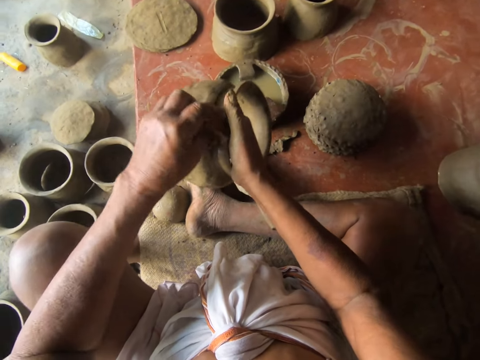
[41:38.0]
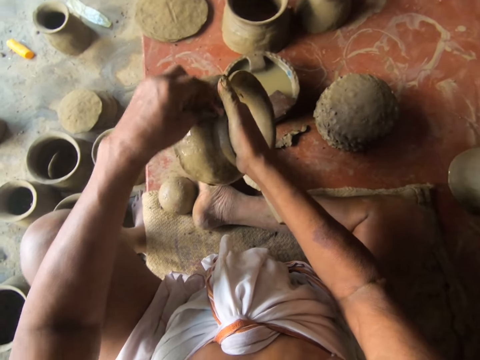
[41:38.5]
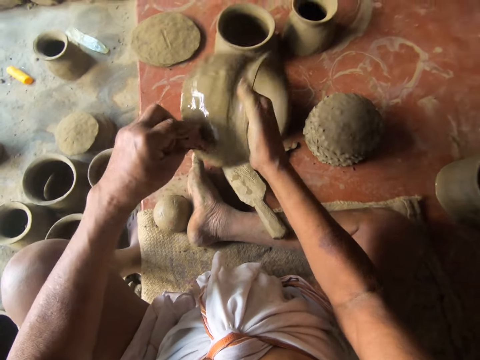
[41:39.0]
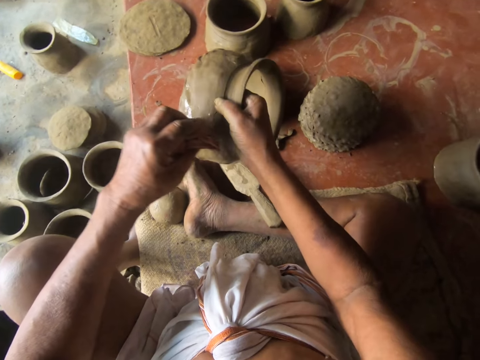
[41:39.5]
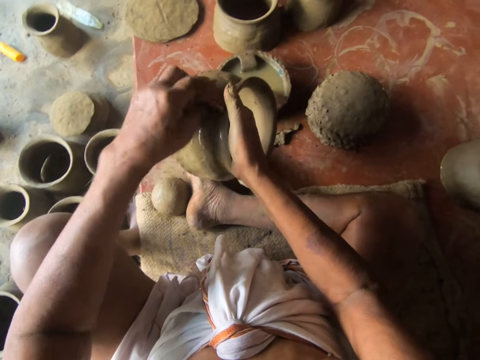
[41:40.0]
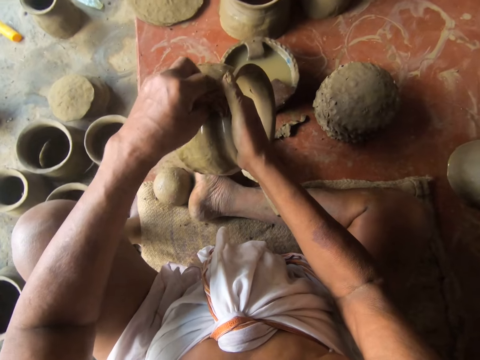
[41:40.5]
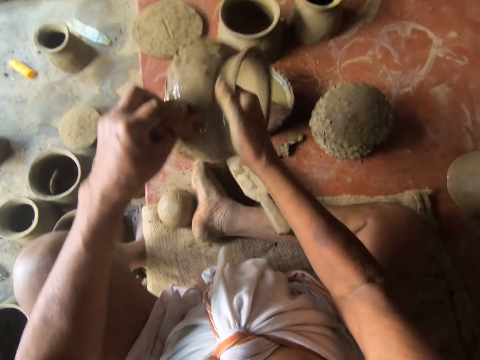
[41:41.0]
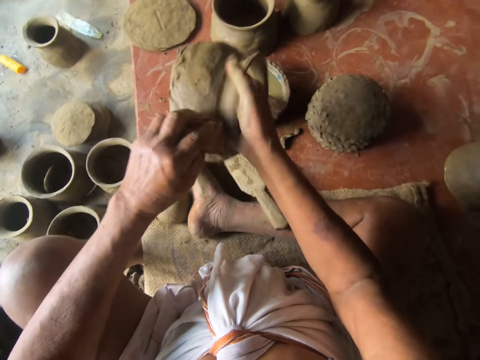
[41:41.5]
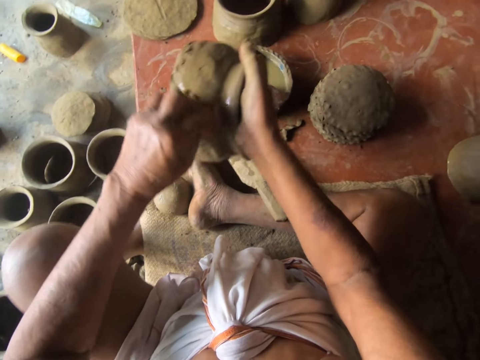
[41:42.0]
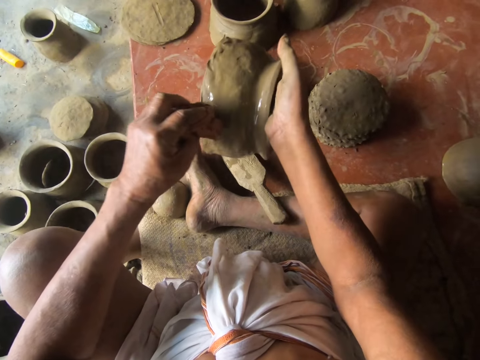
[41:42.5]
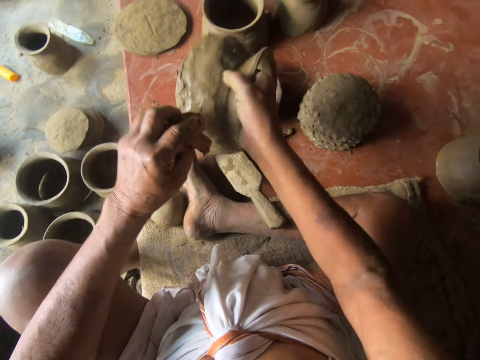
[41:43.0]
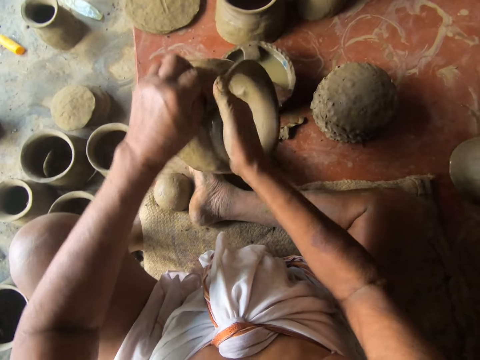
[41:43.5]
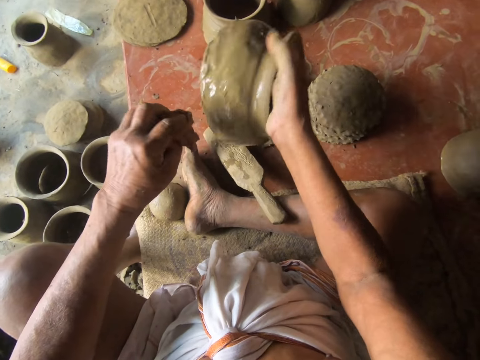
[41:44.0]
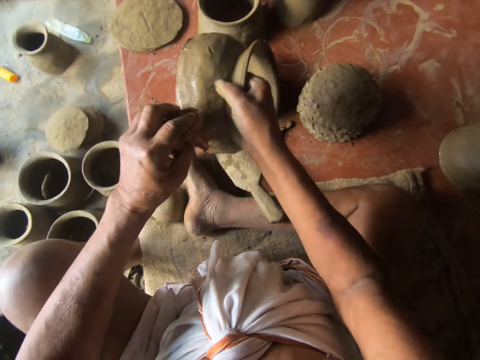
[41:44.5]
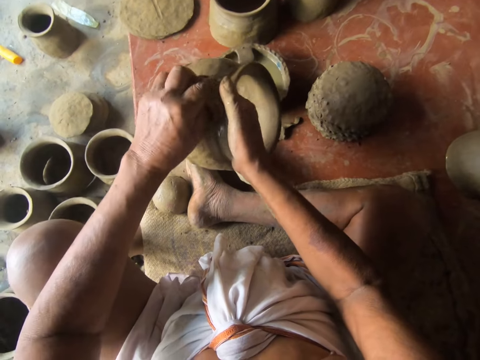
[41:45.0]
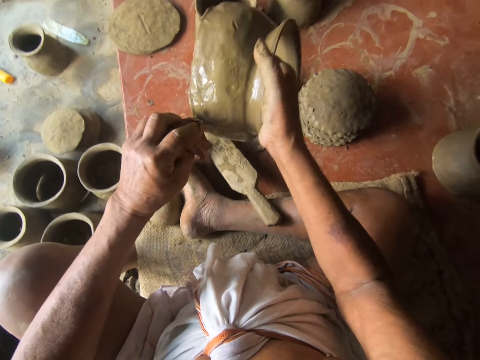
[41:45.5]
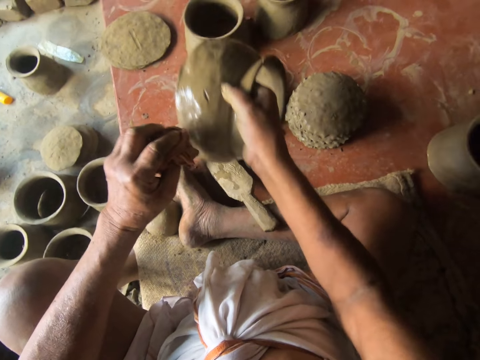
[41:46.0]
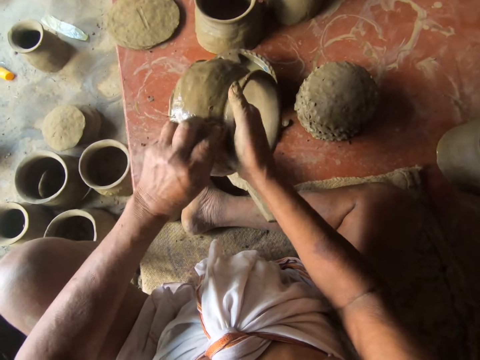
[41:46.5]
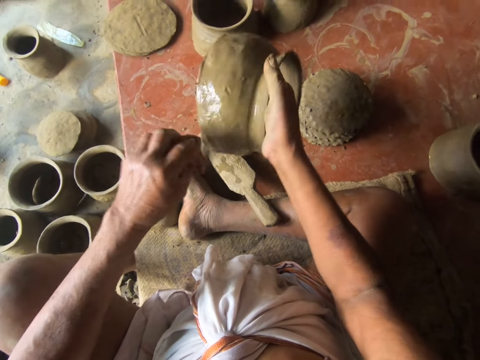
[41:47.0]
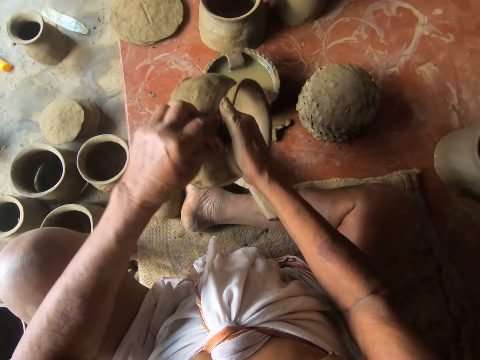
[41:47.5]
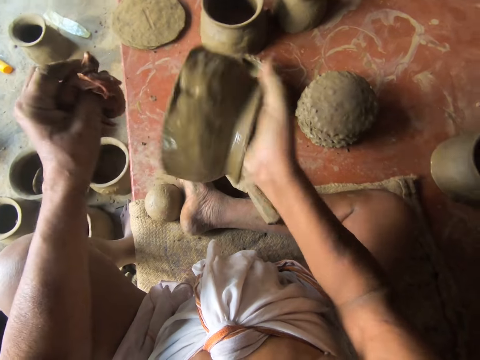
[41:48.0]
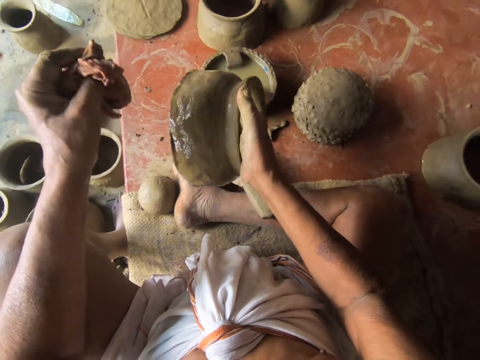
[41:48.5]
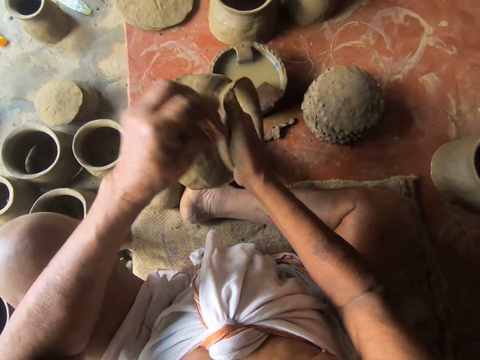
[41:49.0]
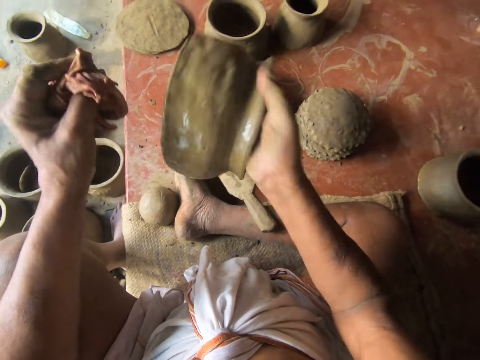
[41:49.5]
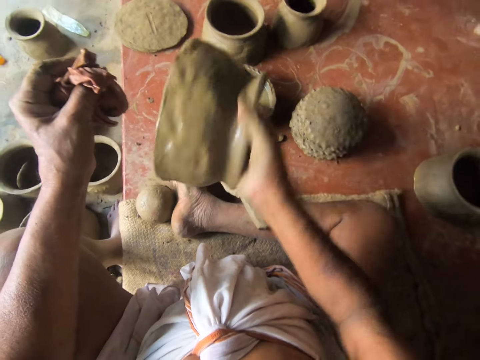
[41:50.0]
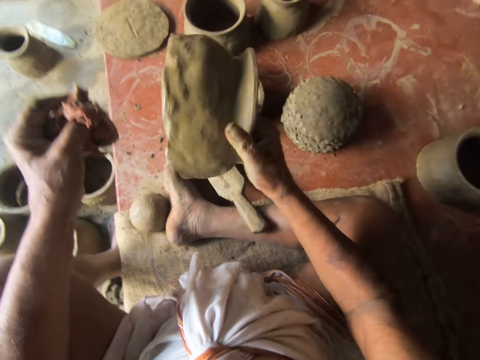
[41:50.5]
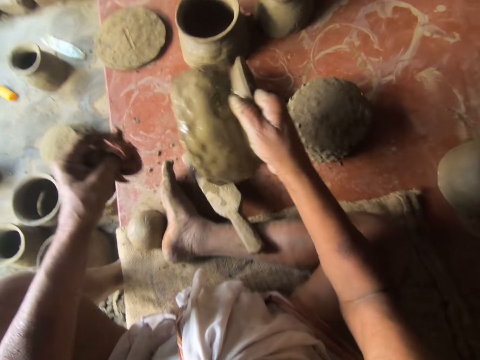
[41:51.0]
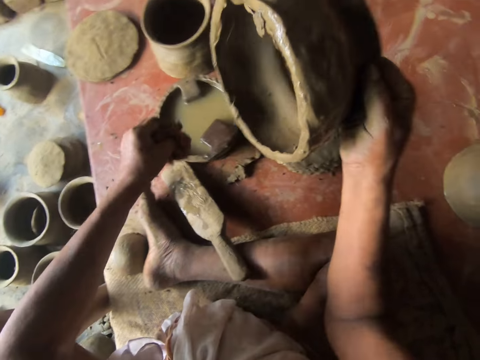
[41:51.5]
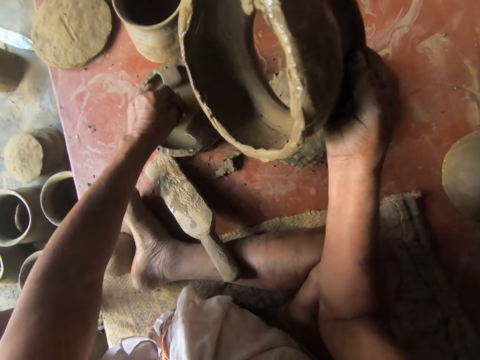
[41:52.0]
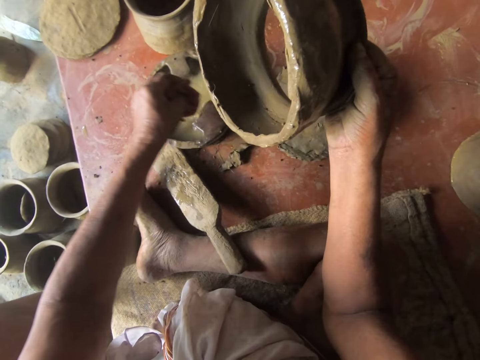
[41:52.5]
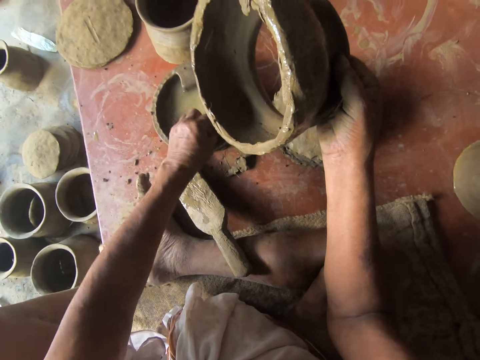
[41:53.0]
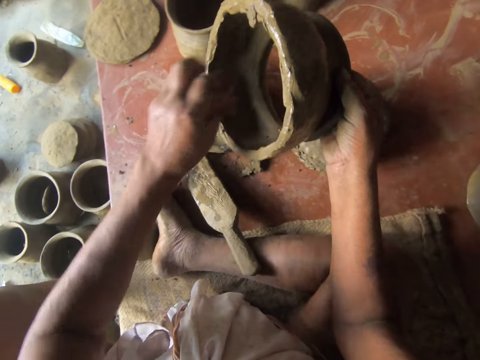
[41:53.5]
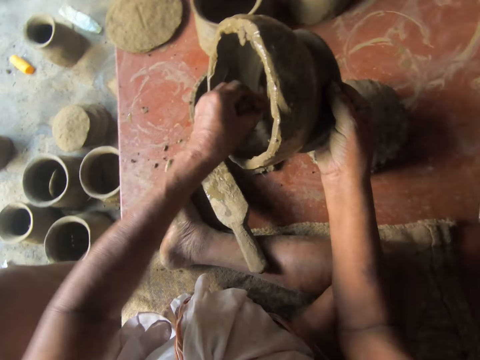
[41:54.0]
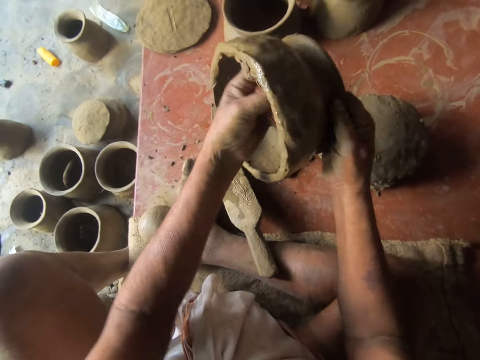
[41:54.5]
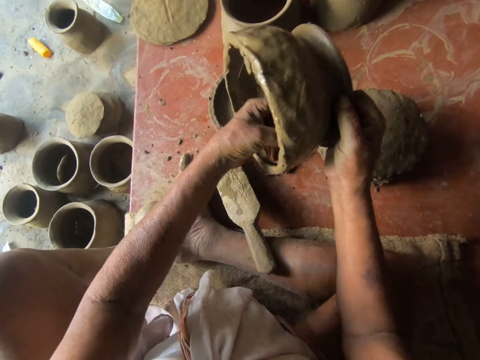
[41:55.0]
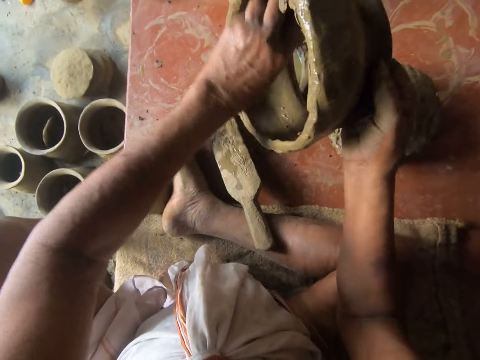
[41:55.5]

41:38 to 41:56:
The camera wearer smoothens the outside of a pot with a wet piece of cloth. They turn a clay pot and smoothen the outside of the pot with the wet piece of cloth. They stop. They turn the clay pot and smoothen the outside of the pot with the wet piece of cloth. They turn the clay pot and smoothen the outside of the pot with the wet piece of cloth. They turn the clay pot and smoothen the outside of the pot with the wet piece of cloth. They stop. They turn the clay pot and smoothen the outside of the pot with the wet piece of cloth. They turn the clay pot and smoothen the outside of the pot with the wet piece of cloth. They turn the clay pot. They dip the piece of cloth in water and remove the piece of cloth from water. They rub the piece of cloth on something. They rub the inside of the pot with the wet piece of cloth.

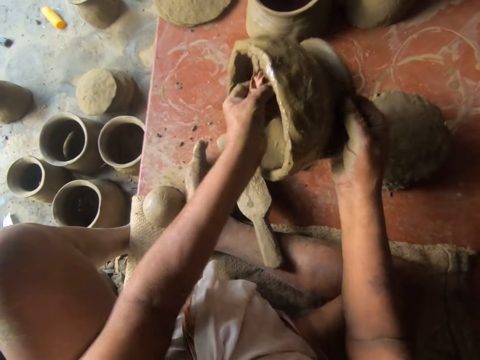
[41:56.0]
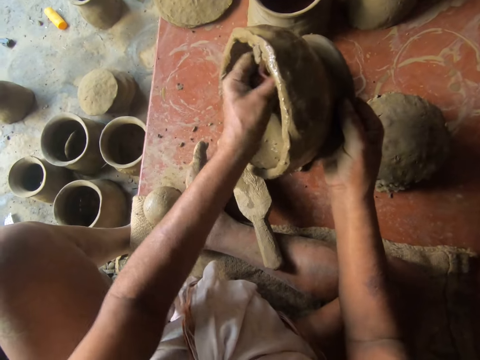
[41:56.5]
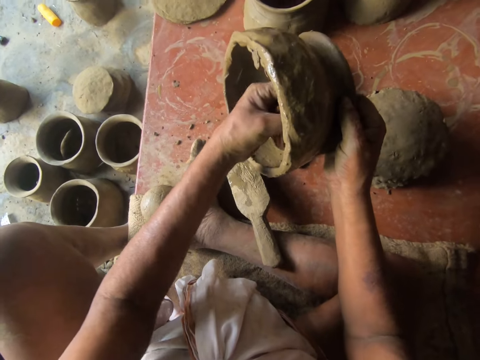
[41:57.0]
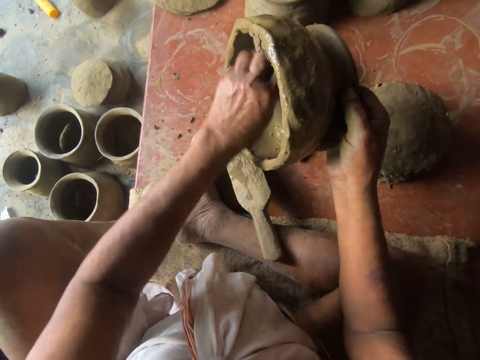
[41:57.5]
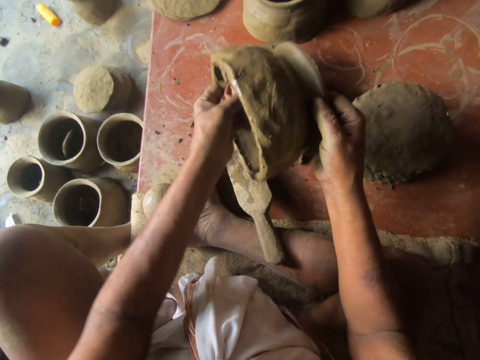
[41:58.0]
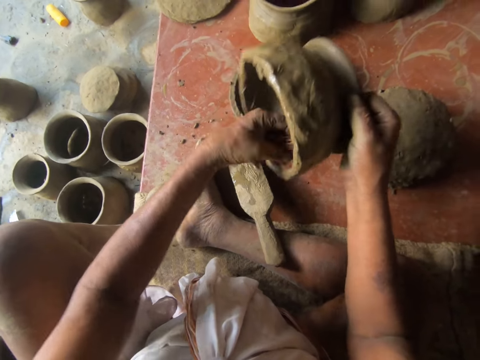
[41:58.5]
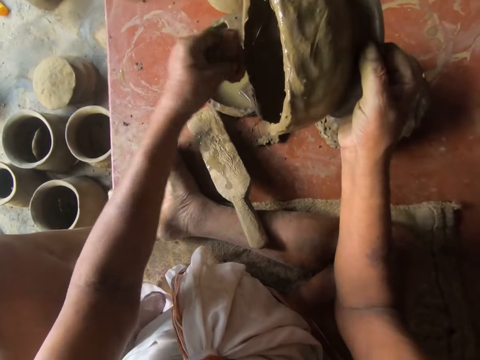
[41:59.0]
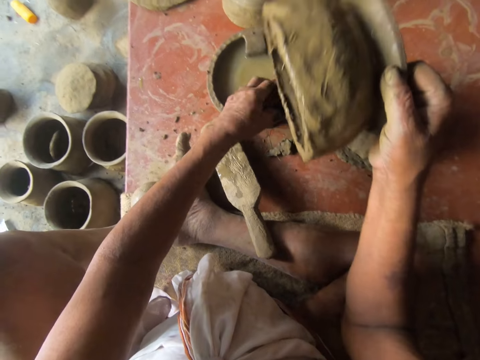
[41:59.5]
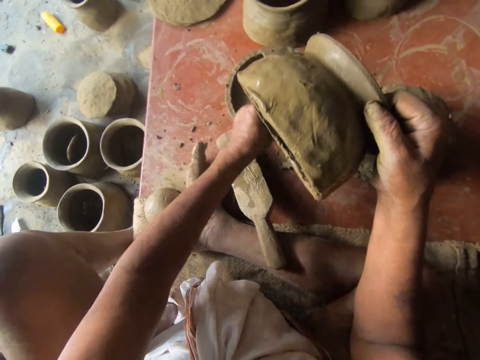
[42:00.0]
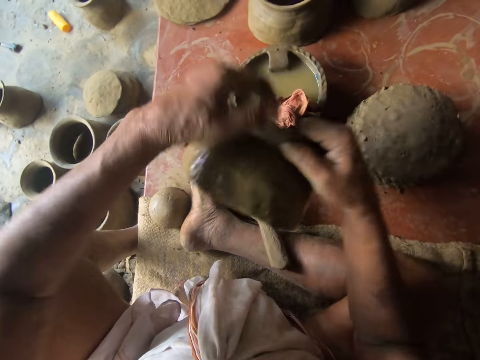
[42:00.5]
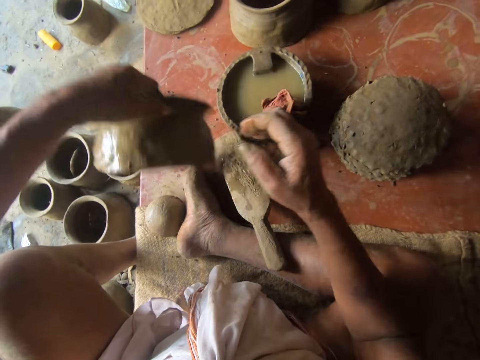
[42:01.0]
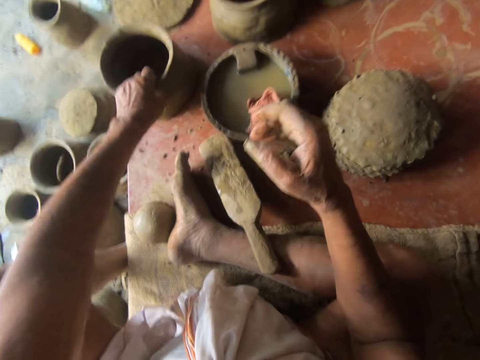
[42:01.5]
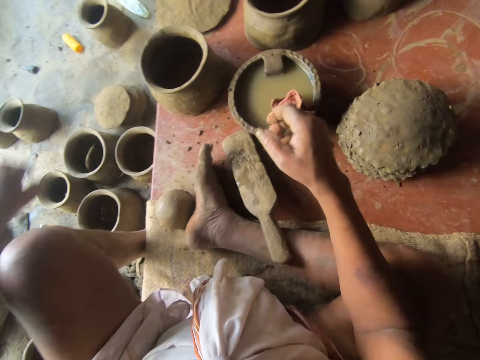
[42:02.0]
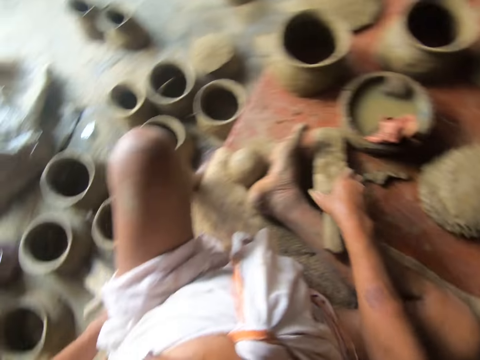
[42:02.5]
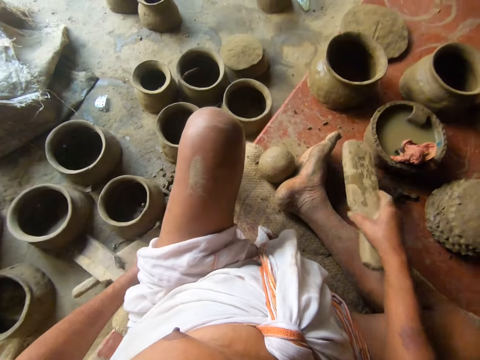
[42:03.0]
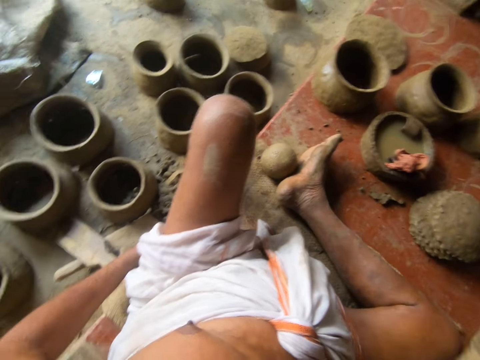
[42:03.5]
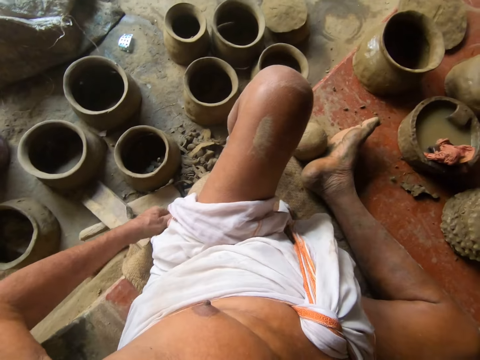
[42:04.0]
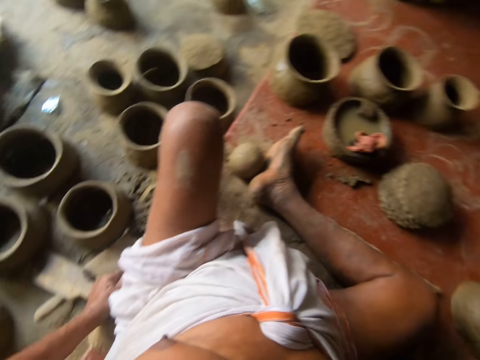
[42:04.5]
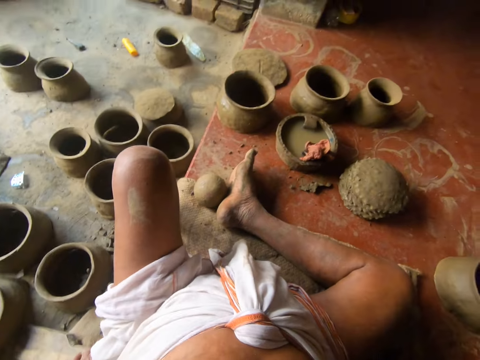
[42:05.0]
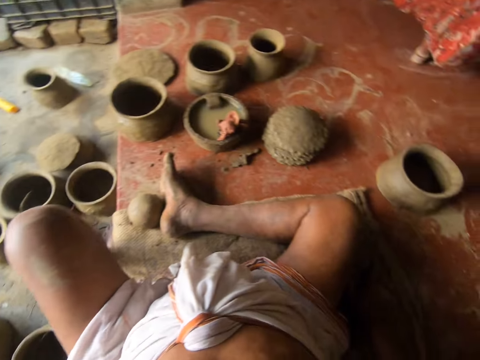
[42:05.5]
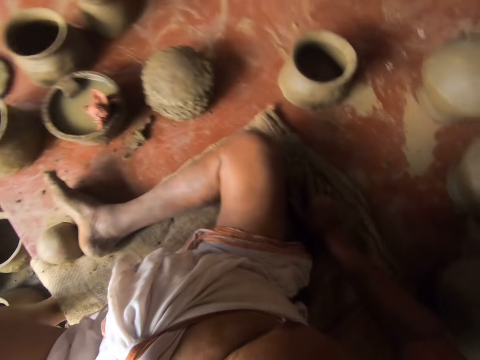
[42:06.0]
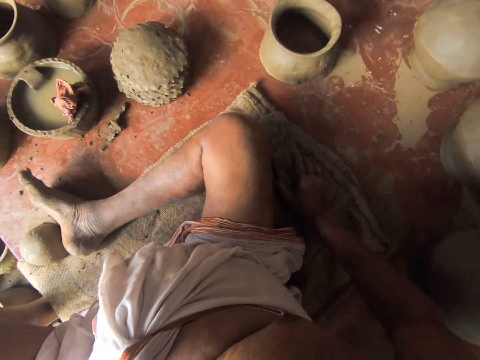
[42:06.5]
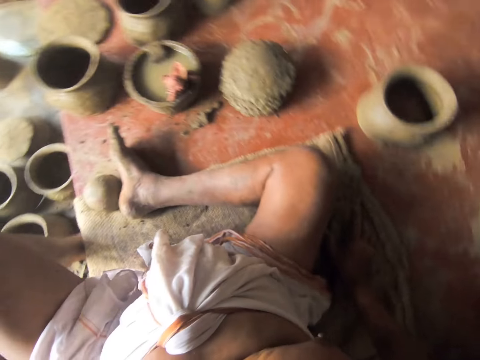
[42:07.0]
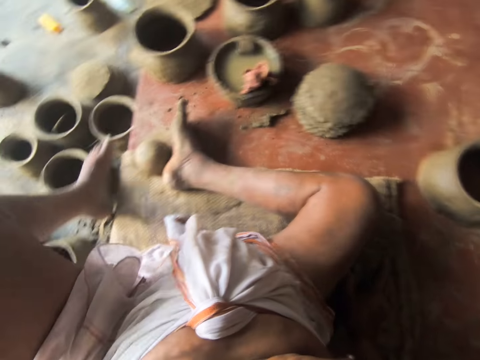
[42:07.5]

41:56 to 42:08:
The camera wearer stops. He puts the cloth in water. He holds the edges of a pot. He puts the clay pot on the floor. He rests his hand on the floor. He holds a piece of wood and picks the piece of wood. He looks around. He leans backward. He lifts his leg.
